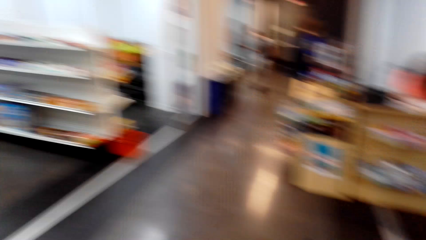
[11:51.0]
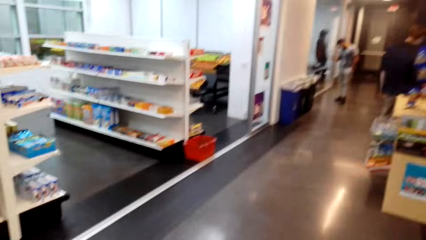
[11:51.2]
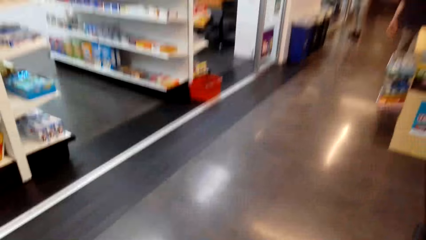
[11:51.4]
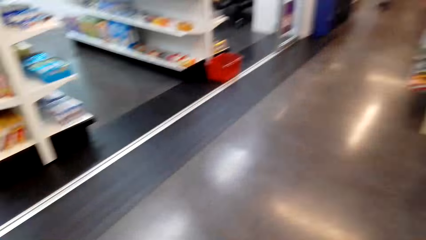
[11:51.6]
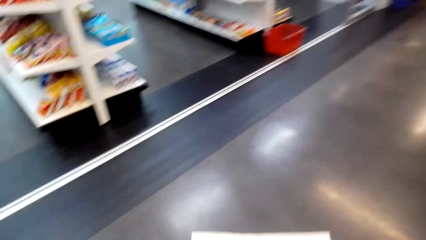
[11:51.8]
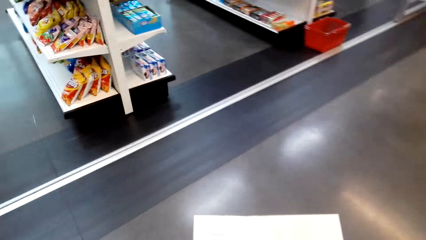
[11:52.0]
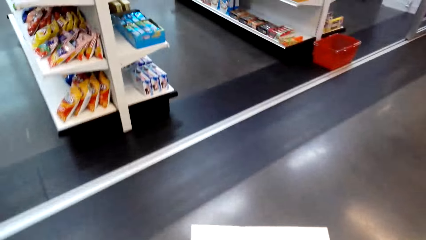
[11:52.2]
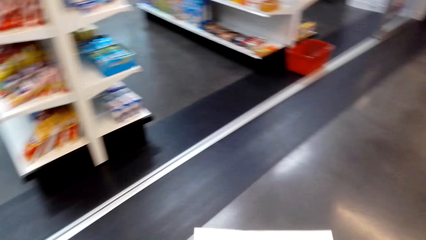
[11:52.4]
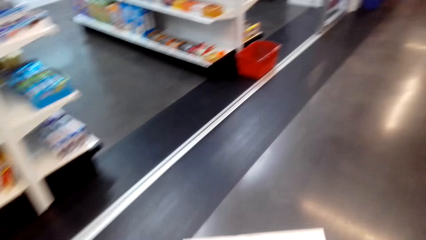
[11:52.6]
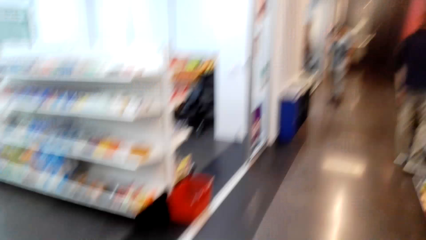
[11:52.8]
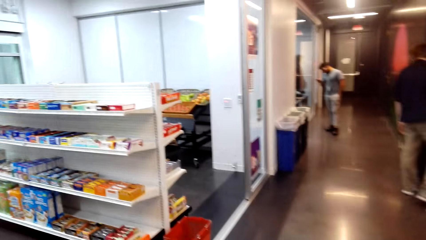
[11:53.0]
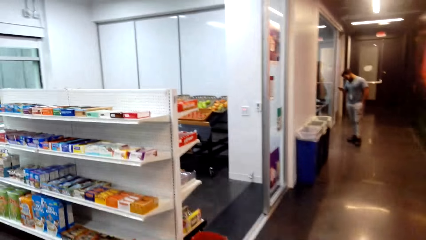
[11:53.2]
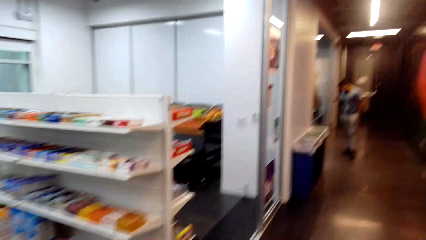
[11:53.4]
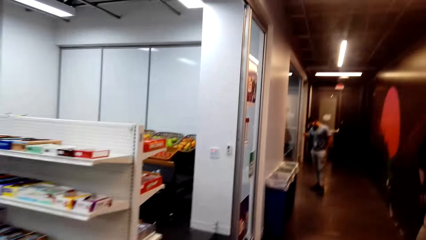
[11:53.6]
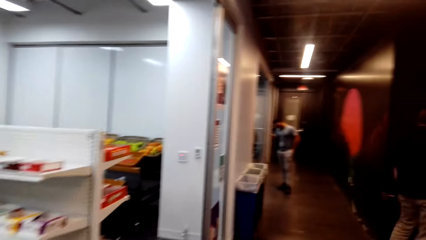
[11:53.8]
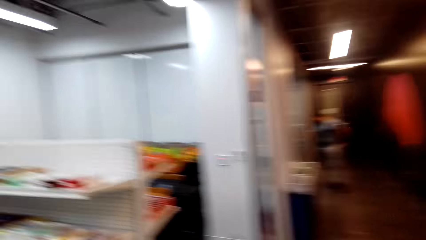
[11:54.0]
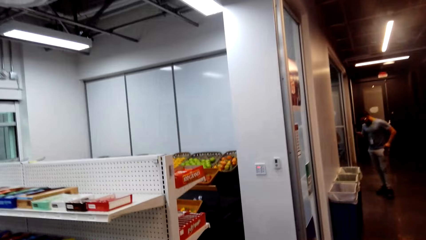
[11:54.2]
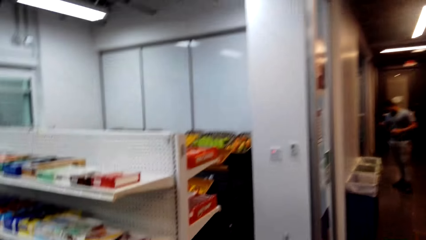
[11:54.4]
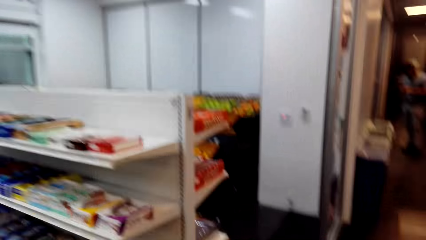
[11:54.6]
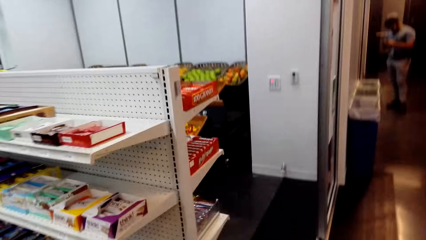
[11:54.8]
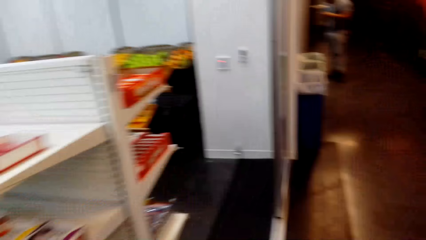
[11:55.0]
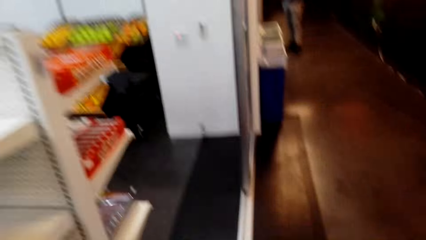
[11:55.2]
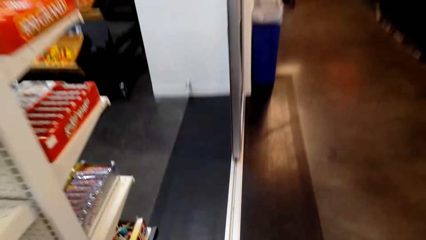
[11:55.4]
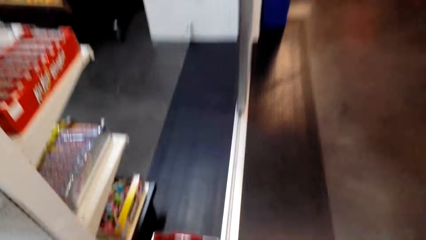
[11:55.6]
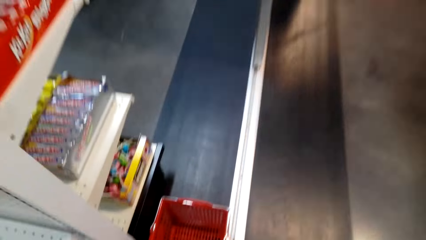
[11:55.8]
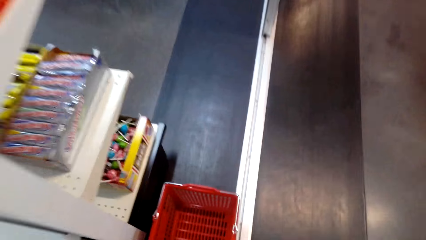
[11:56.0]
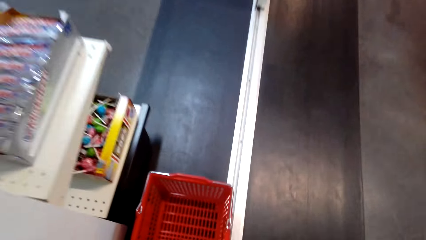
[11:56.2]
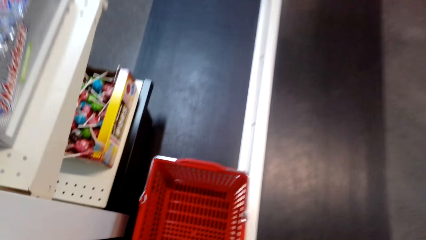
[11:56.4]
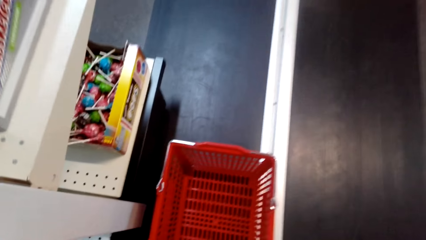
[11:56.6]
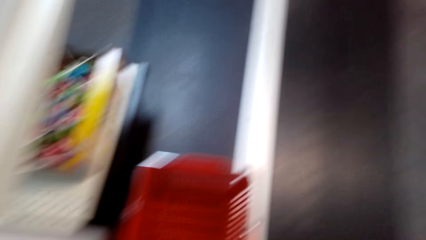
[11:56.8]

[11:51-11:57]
The camera wearer turns around. They walk around. They pick up a shopping basket on the floor.

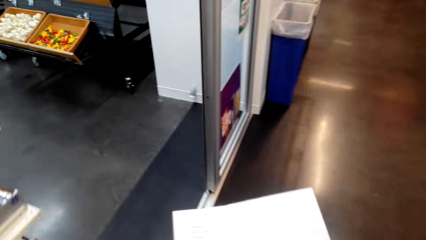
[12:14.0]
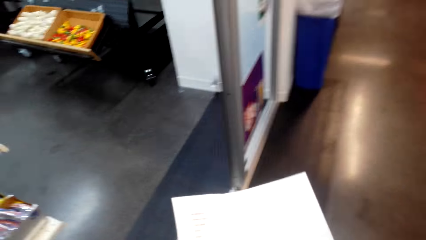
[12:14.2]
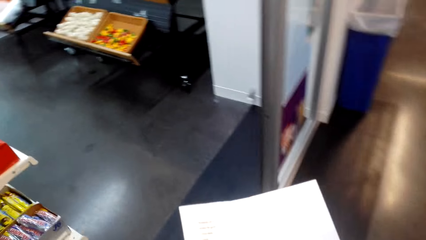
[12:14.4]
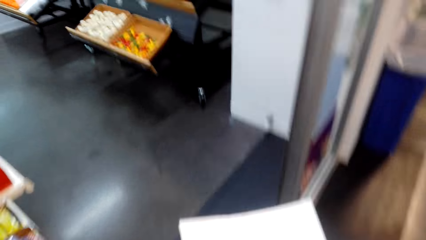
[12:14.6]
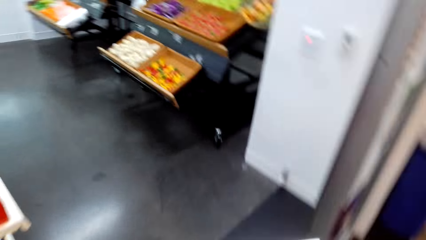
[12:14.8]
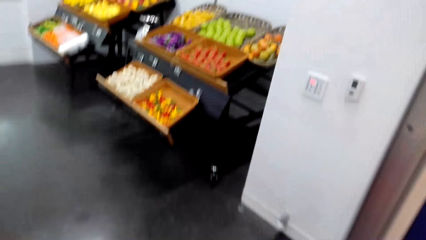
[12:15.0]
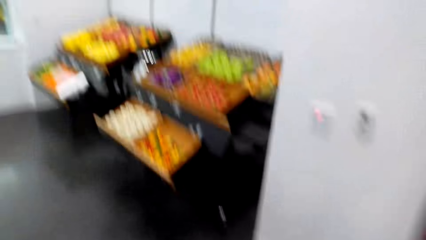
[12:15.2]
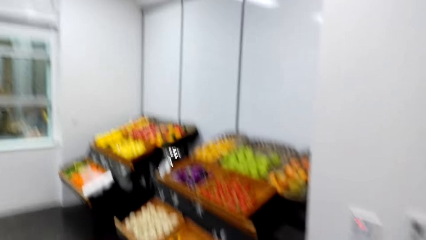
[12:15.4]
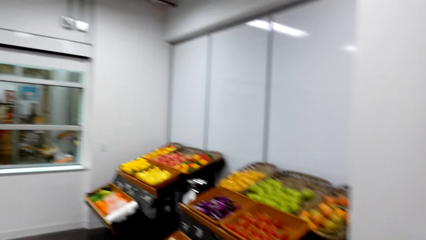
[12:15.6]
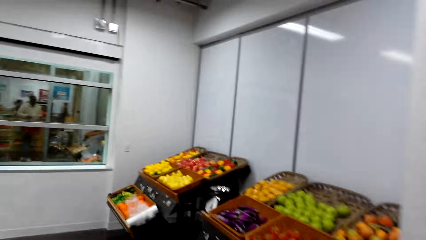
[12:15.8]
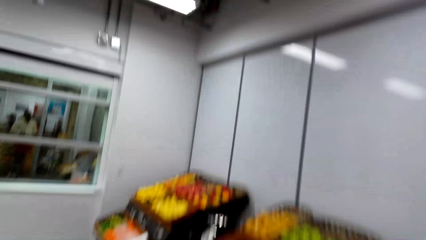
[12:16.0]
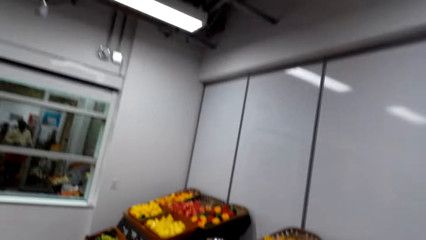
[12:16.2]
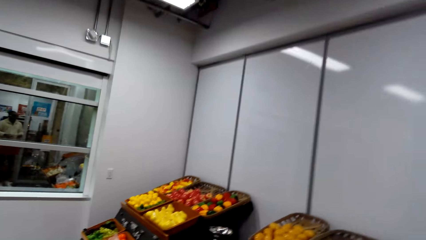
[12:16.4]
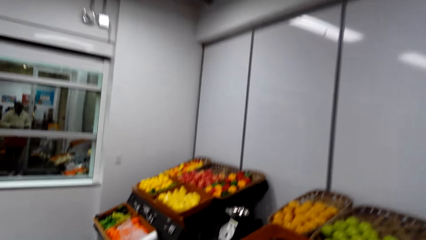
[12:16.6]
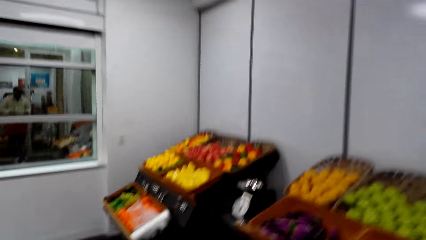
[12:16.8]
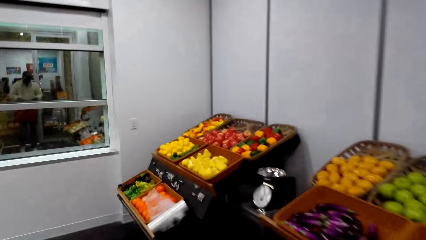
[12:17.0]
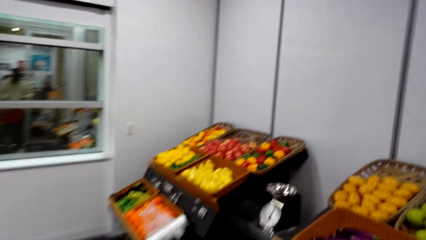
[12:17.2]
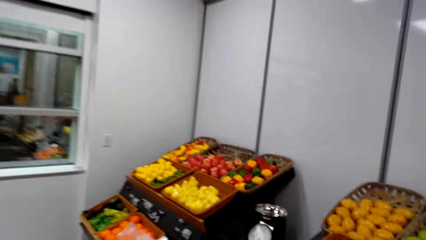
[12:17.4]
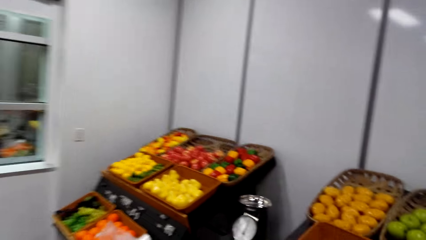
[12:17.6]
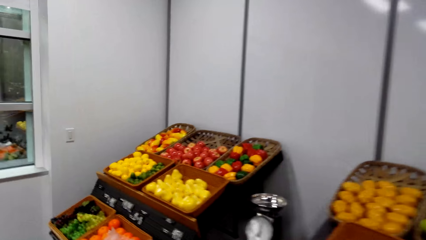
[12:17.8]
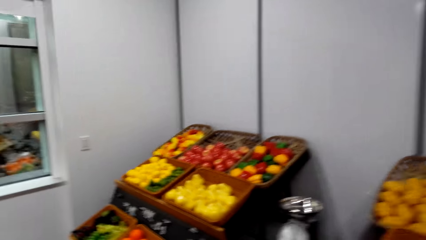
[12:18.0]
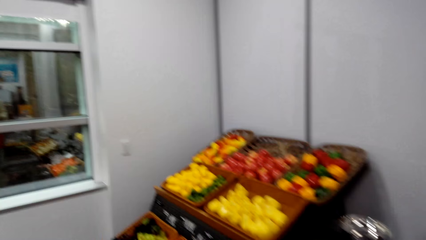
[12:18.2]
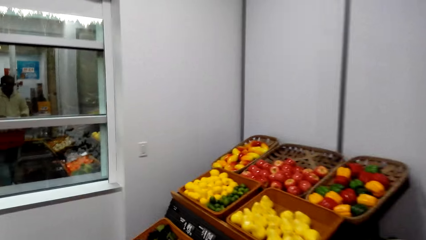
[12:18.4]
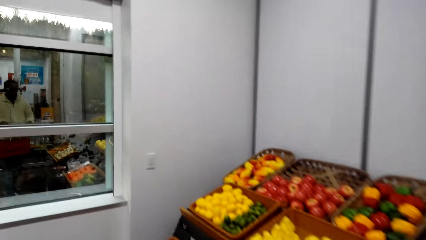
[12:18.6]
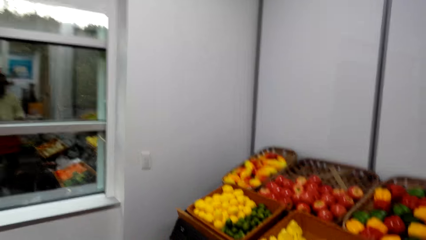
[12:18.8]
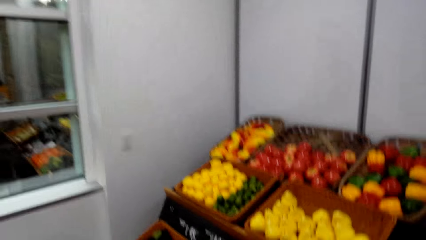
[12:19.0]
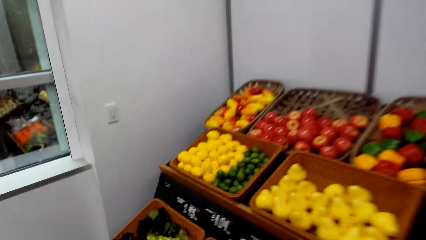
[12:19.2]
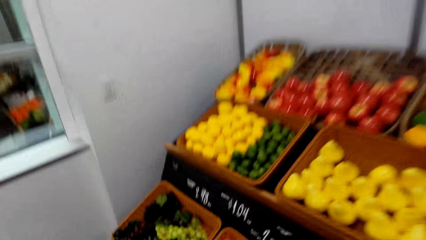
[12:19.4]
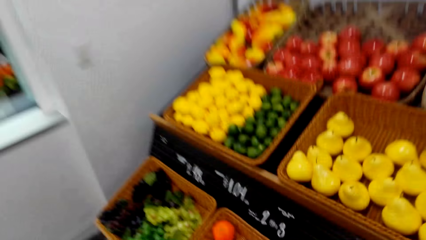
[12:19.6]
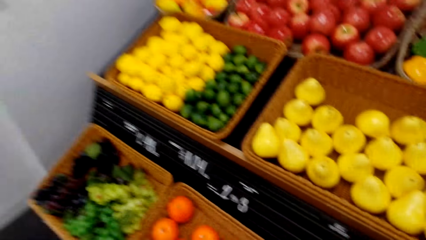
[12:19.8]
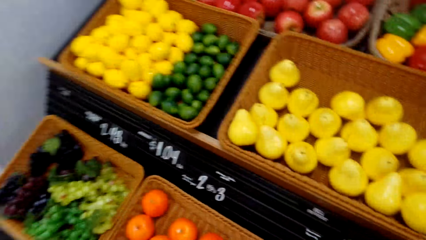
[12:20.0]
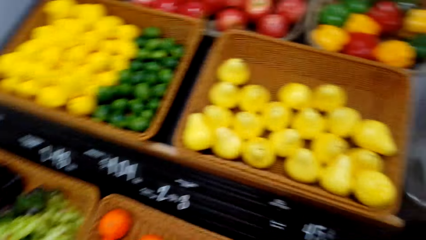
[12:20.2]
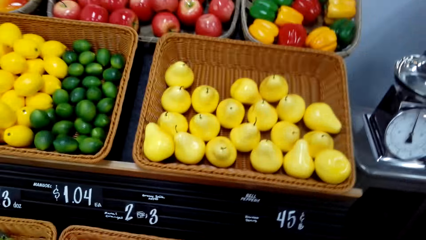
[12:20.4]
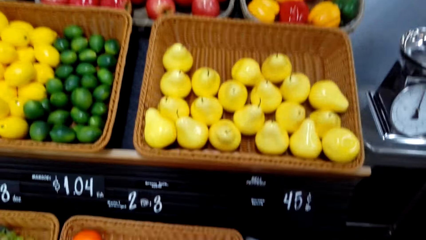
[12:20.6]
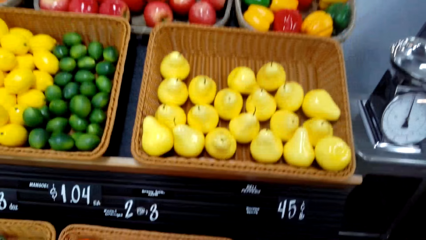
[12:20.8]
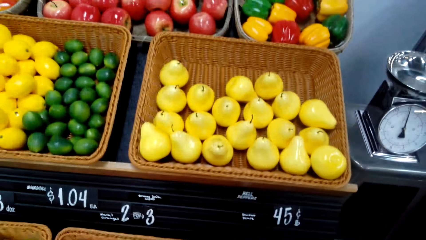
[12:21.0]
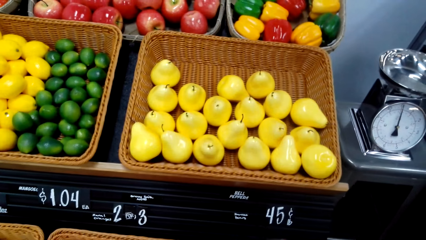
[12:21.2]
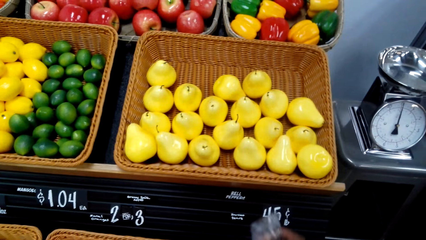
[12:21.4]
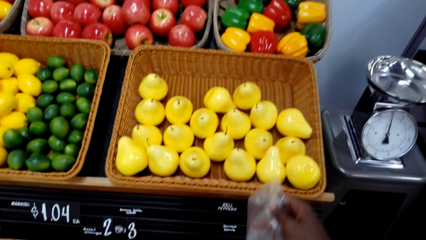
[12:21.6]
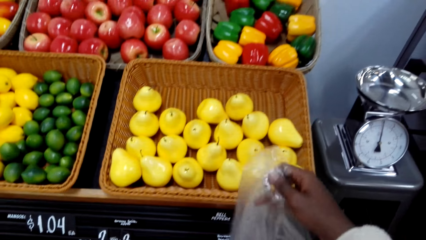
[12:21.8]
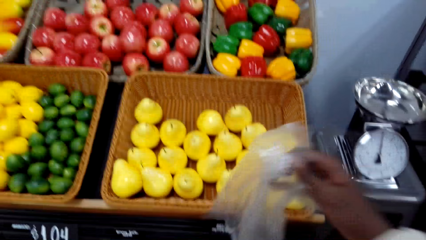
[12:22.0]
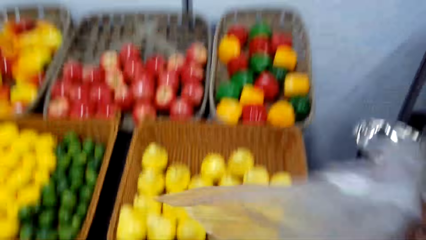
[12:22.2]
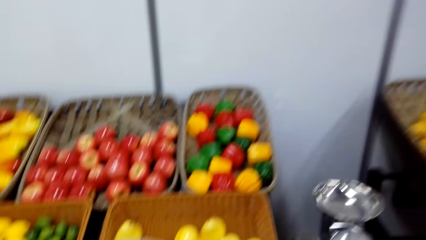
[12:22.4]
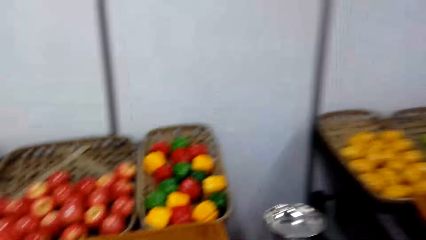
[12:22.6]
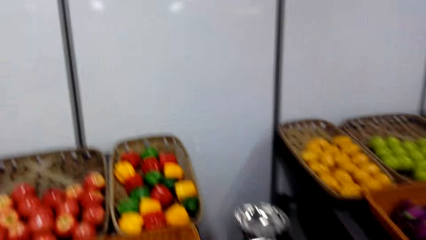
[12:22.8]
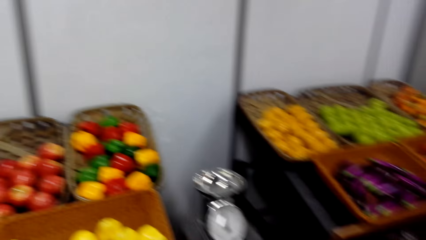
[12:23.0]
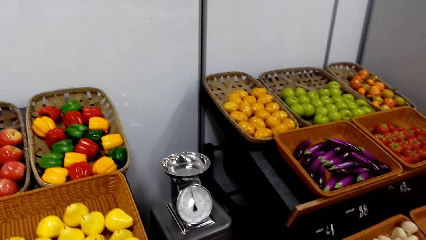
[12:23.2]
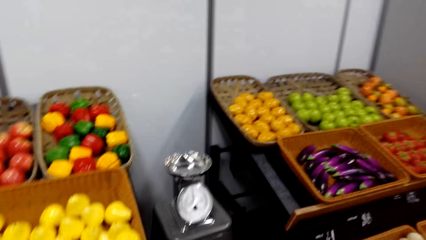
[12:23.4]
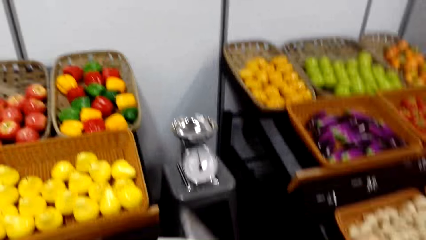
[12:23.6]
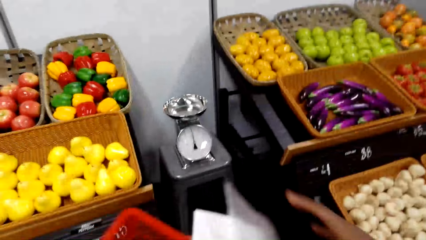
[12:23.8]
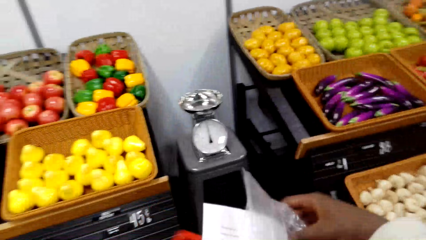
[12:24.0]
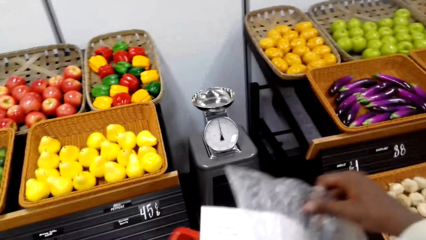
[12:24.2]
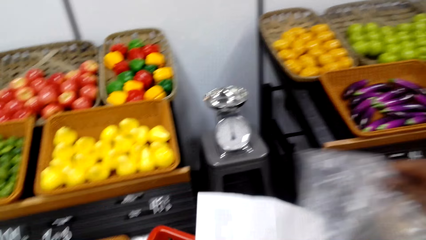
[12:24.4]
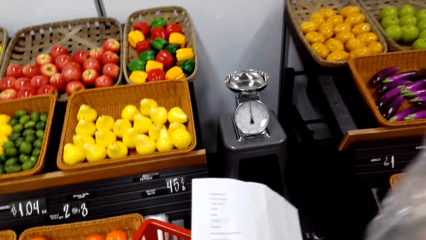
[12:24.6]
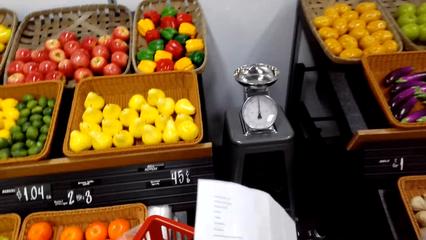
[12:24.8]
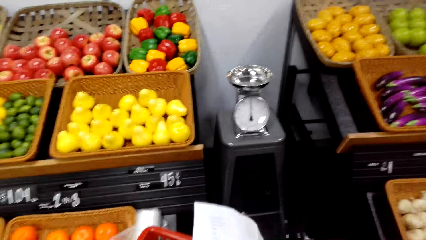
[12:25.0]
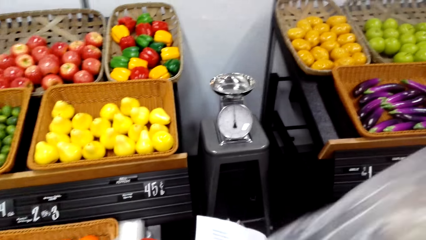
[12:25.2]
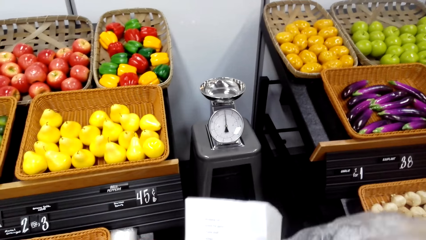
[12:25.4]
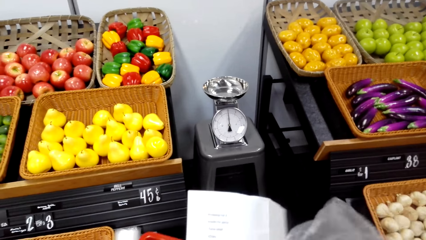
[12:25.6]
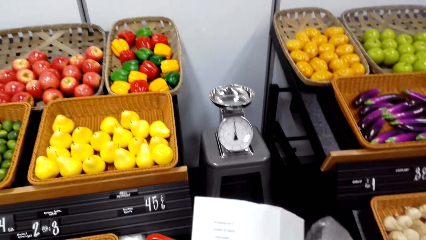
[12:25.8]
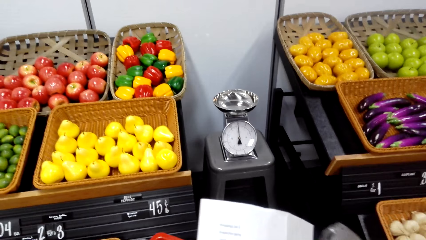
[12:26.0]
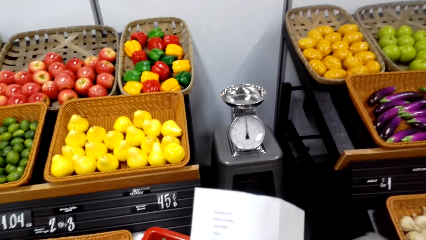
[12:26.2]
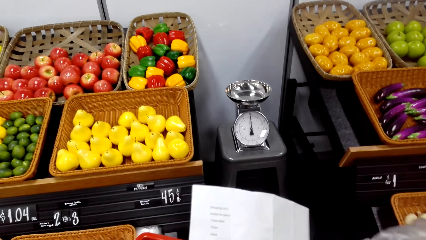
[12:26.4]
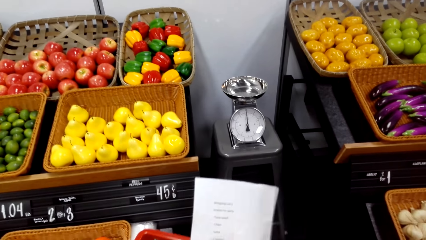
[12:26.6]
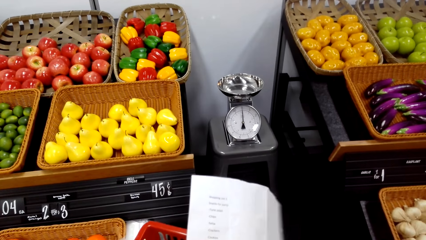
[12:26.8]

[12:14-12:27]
The camera wearer holds a paper. They walk around. They look at the groceries. They hold a polythene bag. They take the poly bag. They turn around. They hold the polythene bag.
